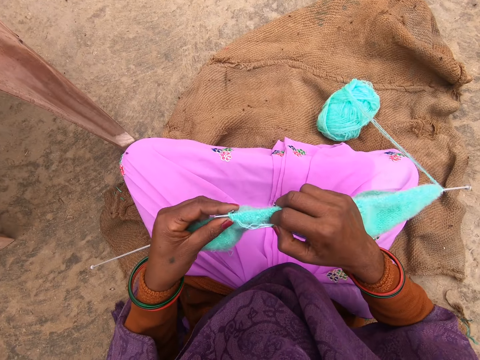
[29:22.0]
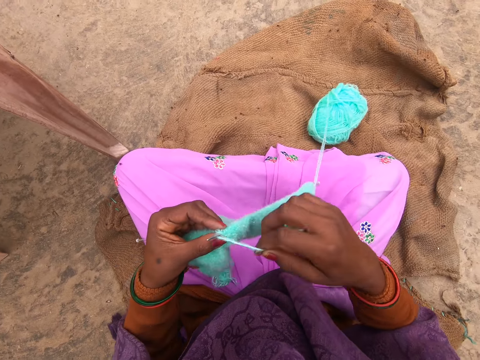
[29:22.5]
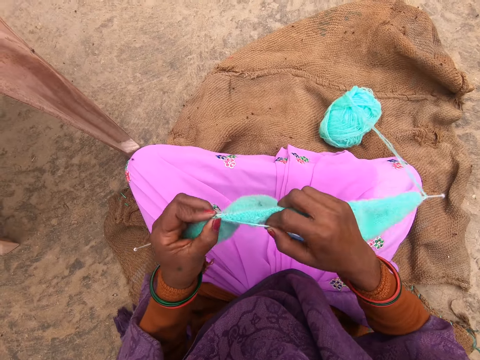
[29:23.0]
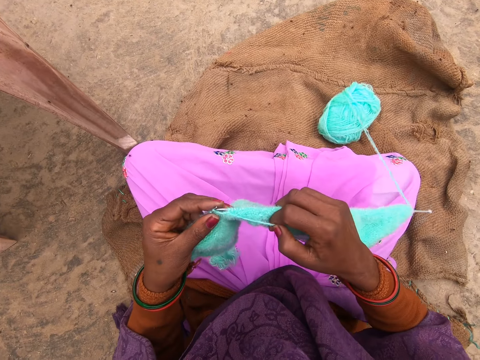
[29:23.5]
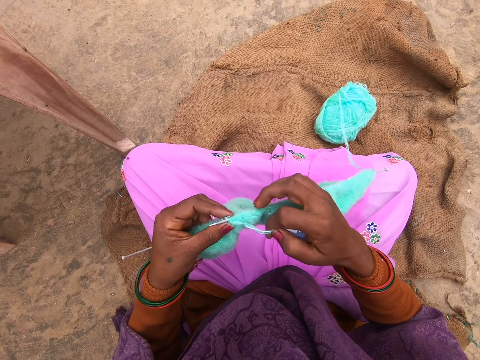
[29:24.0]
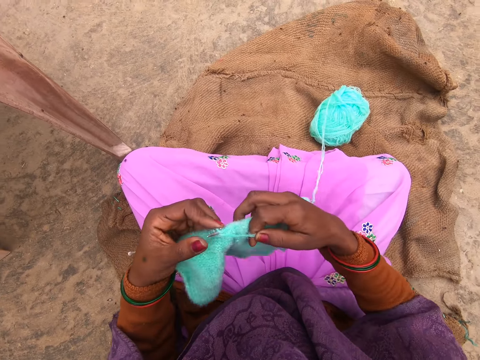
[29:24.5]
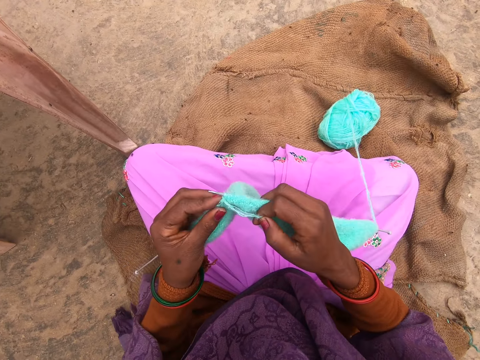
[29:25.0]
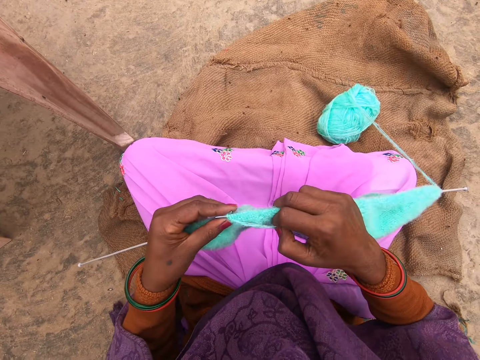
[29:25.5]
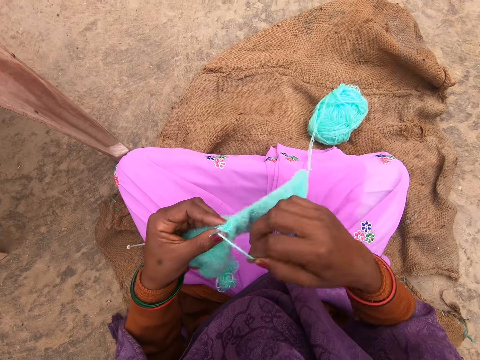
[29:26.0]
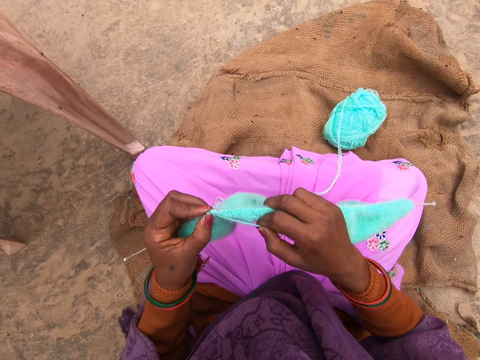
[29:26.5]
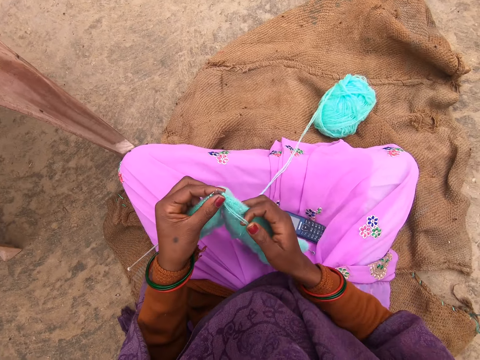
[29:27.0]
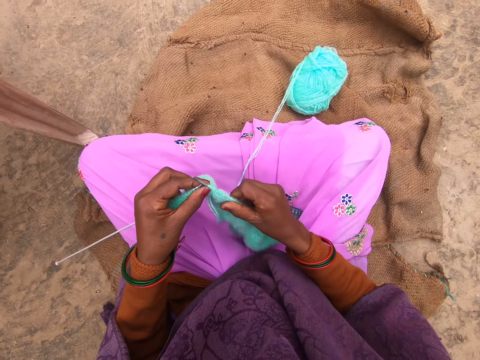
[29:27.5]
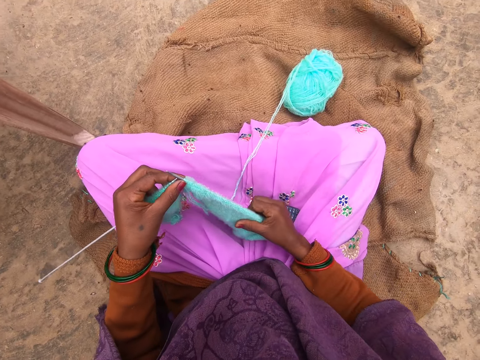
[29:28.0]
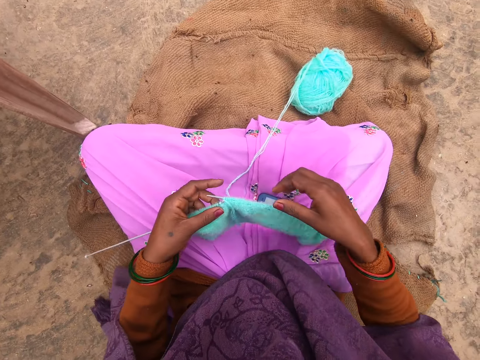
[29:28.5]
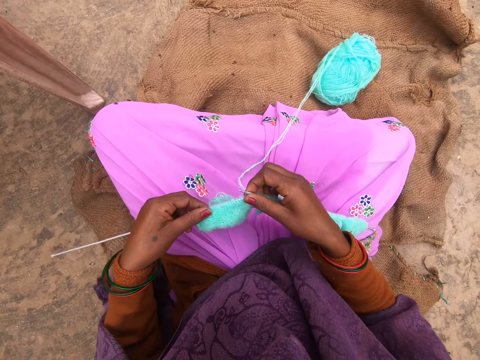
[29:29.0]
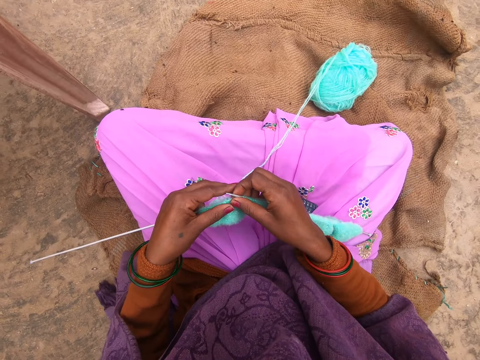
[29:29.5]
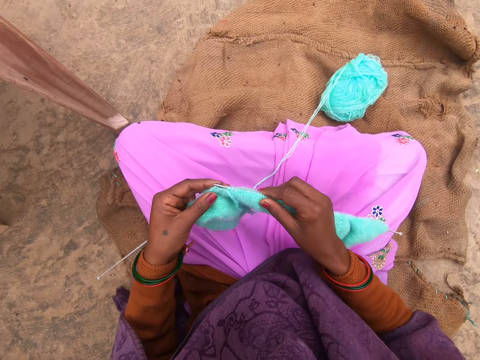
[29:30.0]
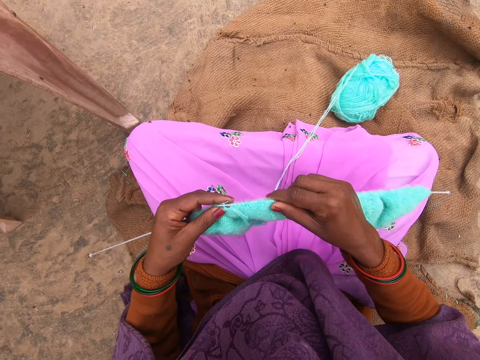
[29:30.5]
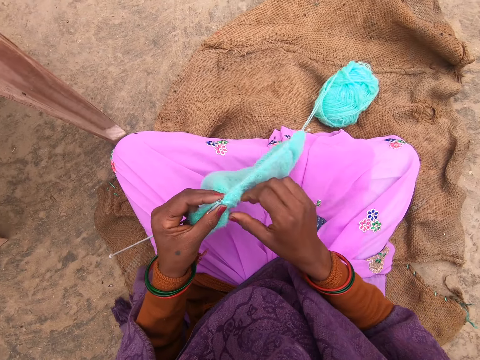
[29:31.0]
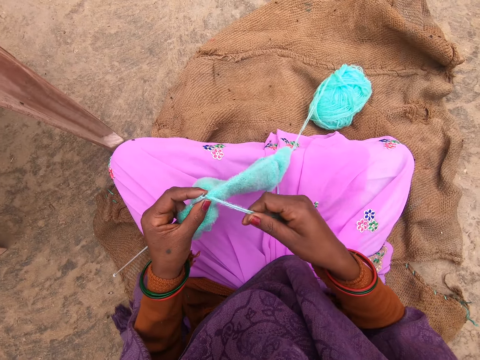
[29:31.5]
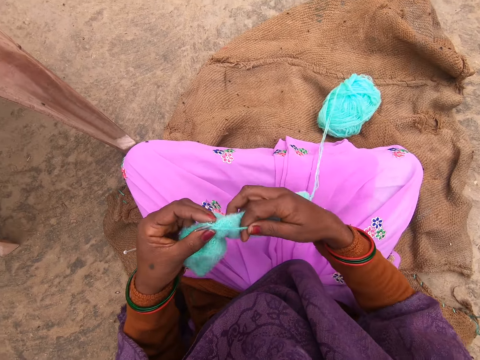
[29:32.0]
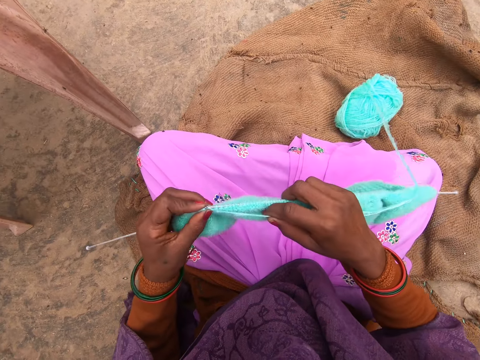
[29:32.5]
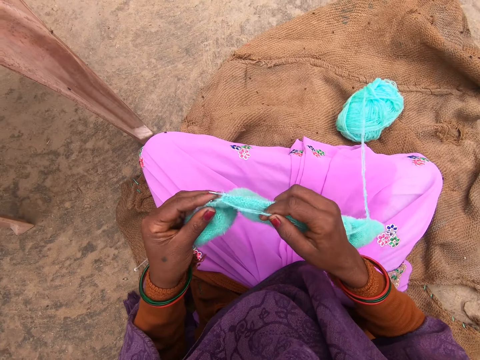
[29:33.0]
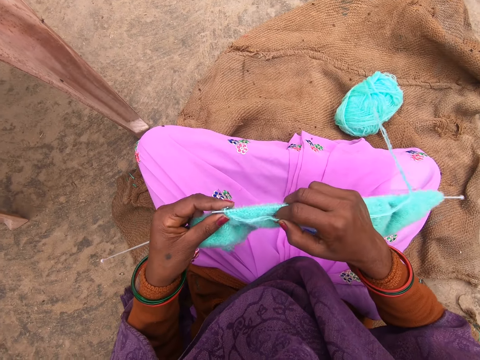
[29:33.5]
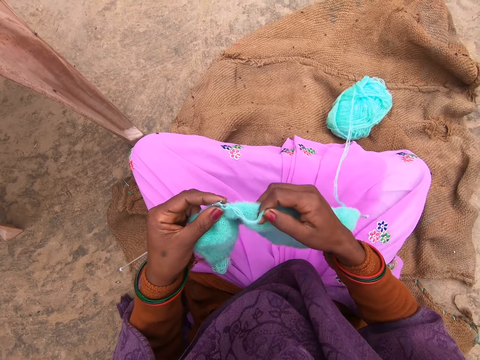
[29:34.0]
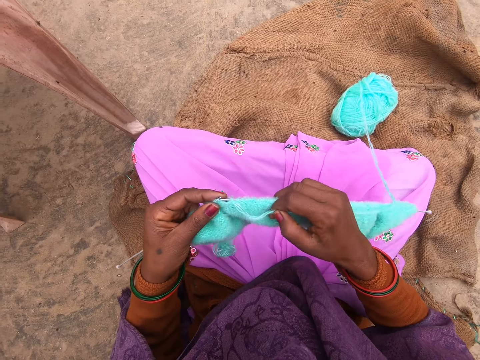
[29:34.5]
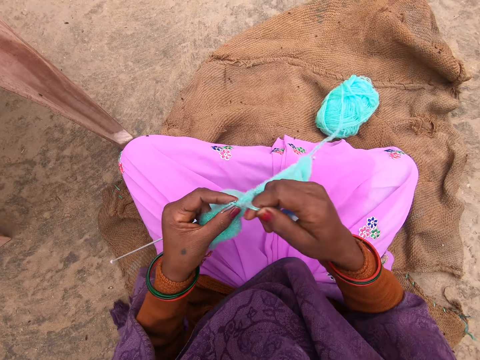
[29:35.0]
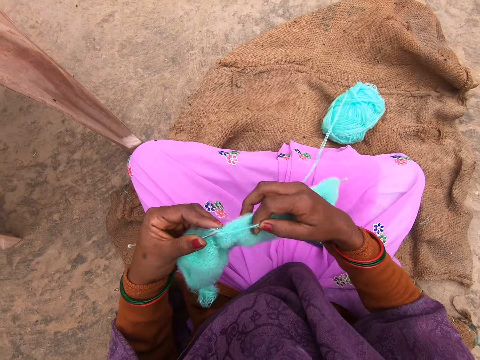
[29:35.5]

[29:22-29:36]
The camera wearer pulls on a part of the crocheted yarn backwards. She moves her hand forward. She pushes a part of the crocheted yarn forward. She crochets the yarn with the crocheting needle.

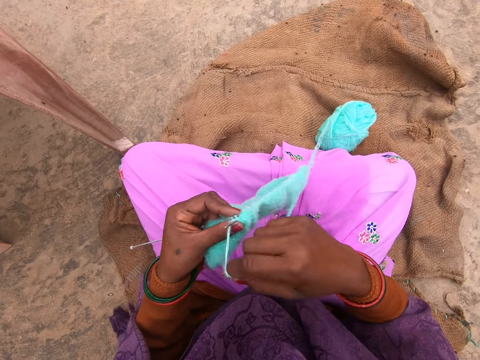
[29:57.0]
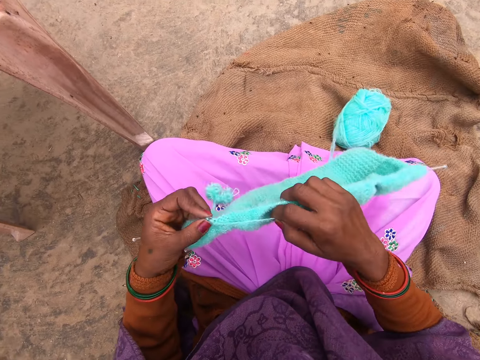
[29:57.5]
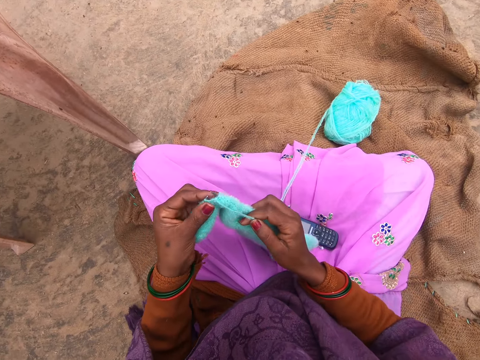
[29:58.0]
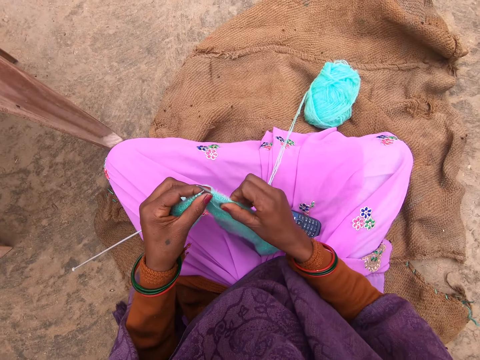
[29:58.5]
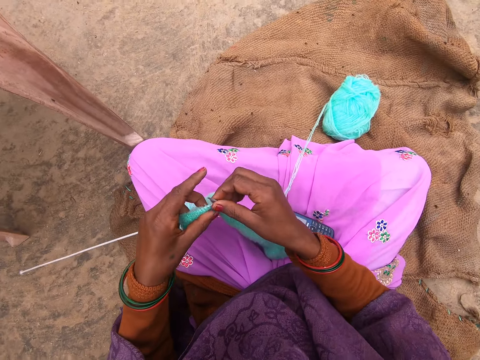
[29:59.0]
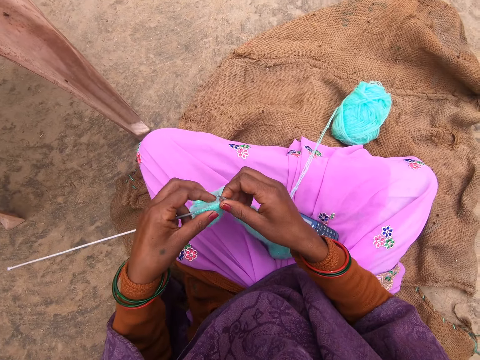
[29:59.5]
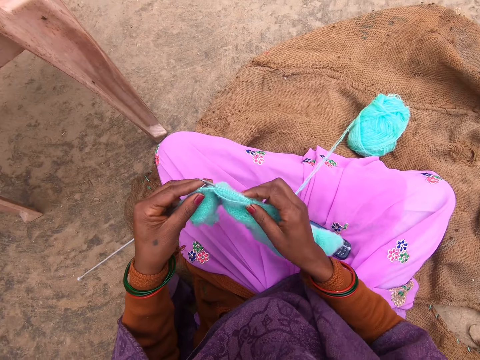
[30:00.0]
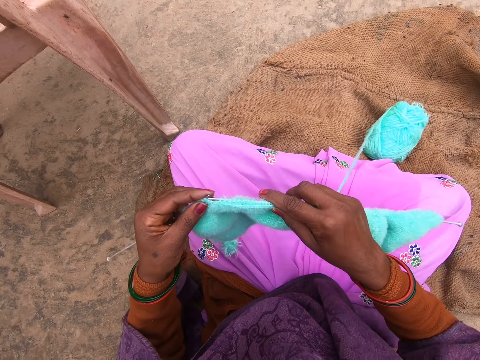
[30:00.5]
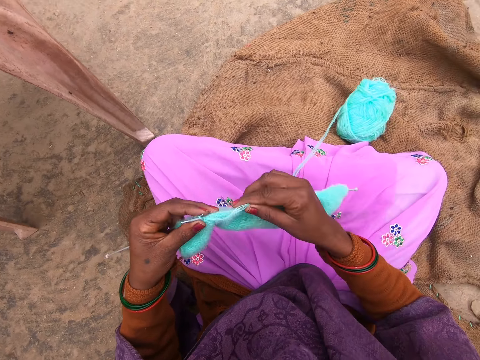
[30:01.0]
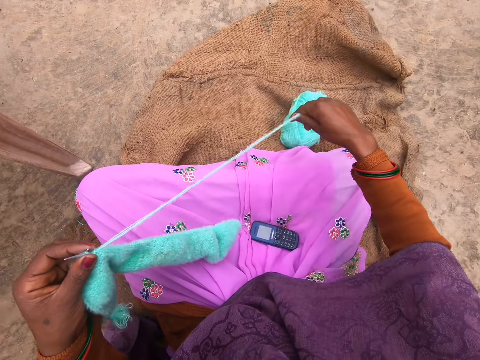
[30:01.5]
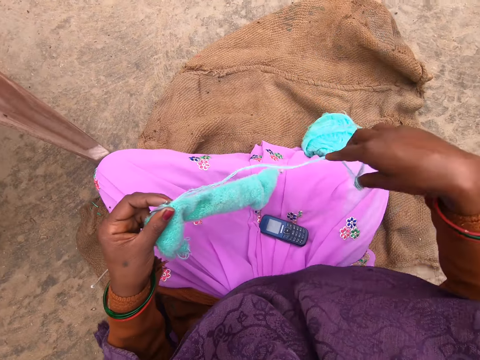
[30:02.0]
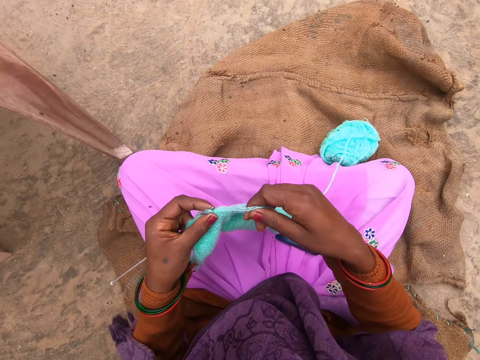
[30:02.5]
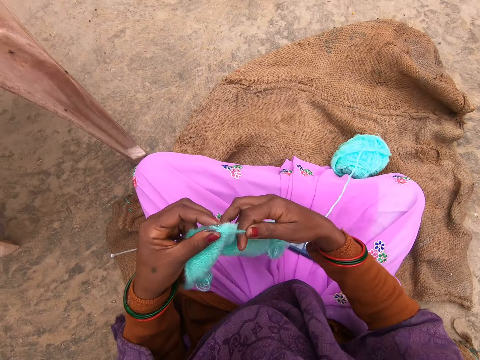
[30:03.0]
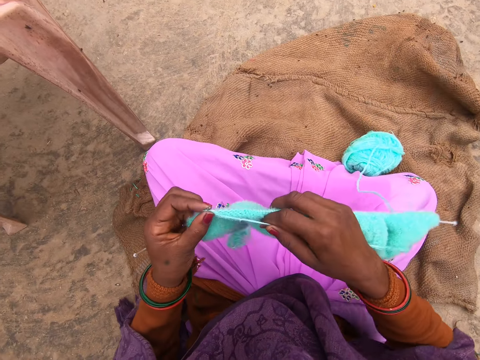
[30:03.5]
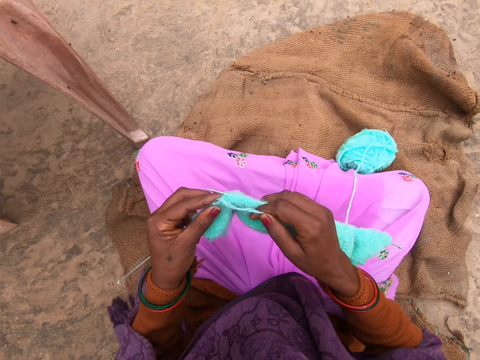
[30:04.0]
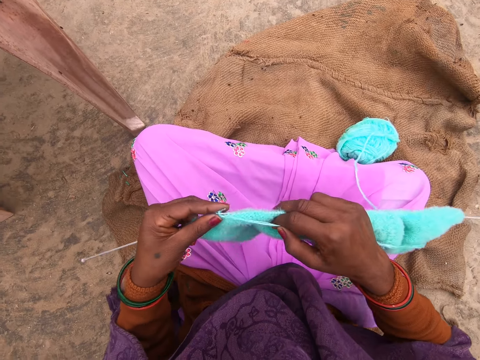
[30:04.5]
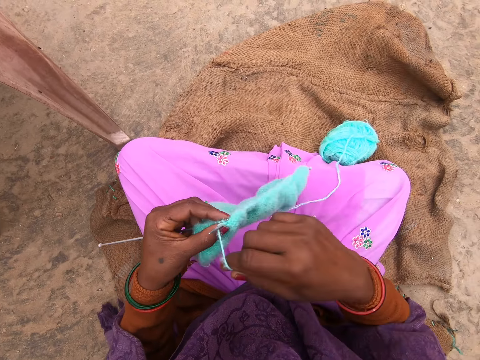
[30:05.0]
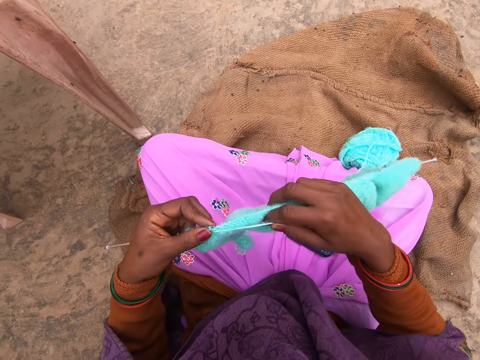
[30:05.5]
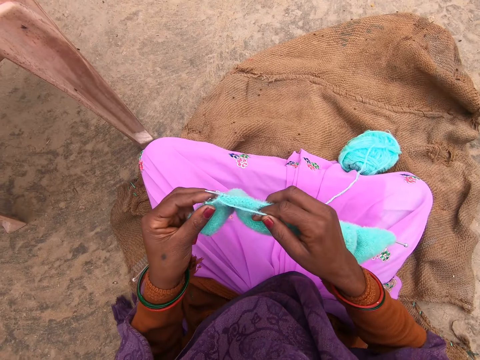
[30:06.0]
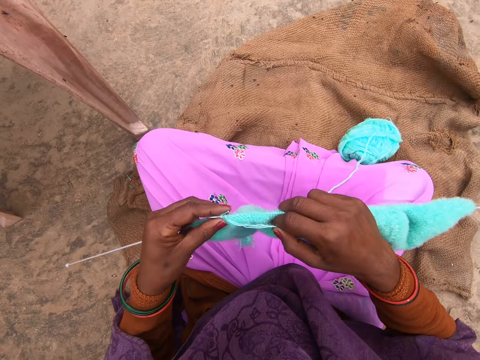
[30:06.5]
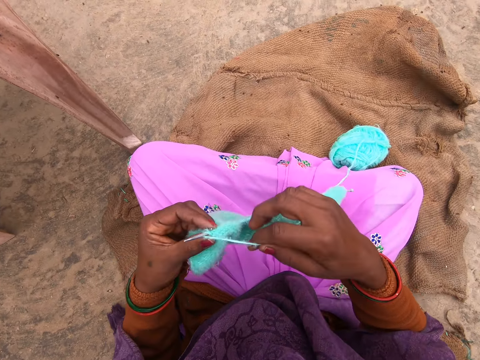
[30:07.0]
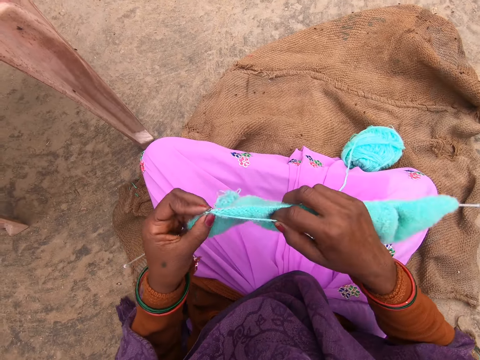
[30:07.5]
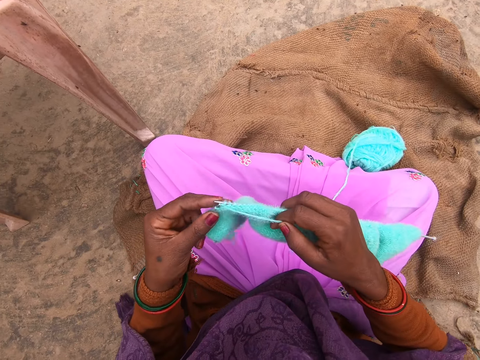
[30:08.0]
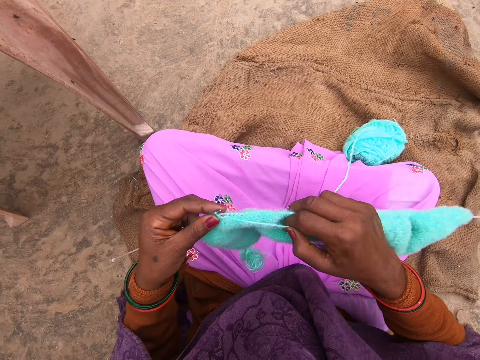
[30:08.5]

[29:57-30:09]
The camera wearer pulls on a part of the crocheted yarn backwards. She pushes a part of the crocheted yarn forward. She crochets the yarn with the crocheting needle. She lifts up the yarn. She pulls out more thread with her right hand. She lowers her hand. She crochets the yarn with the crocheting needle.
